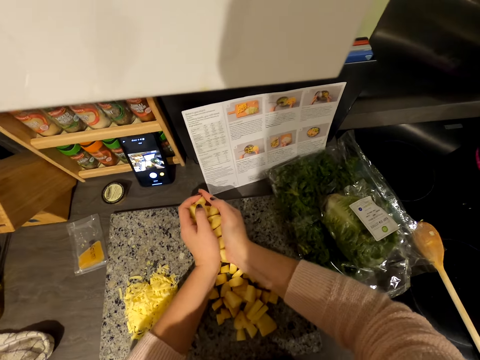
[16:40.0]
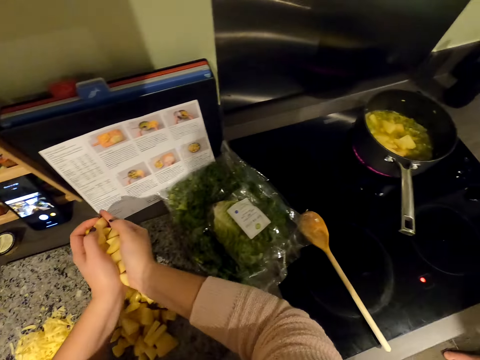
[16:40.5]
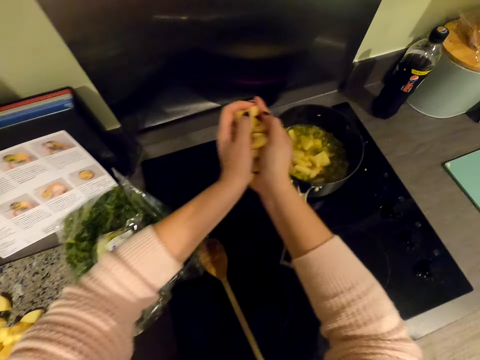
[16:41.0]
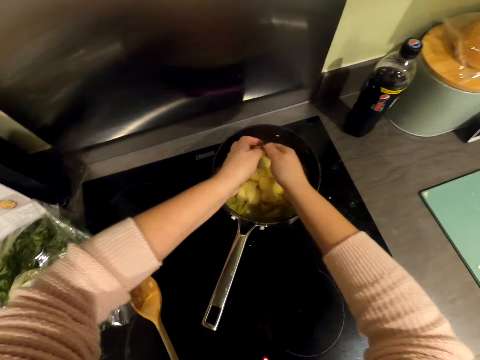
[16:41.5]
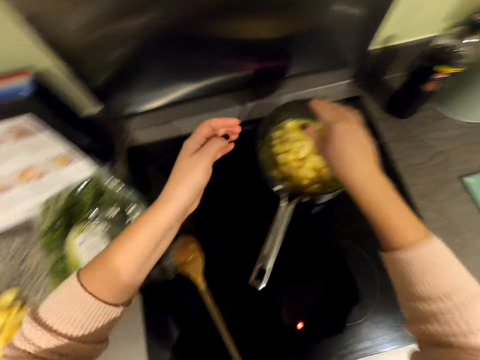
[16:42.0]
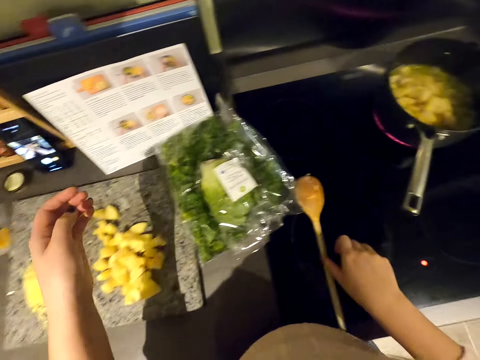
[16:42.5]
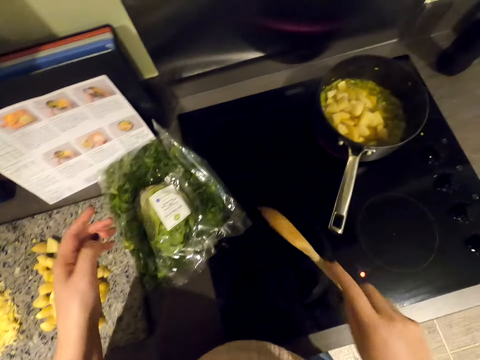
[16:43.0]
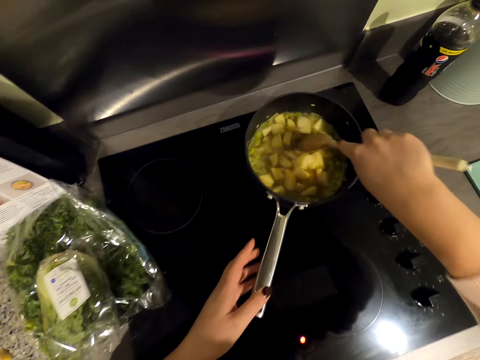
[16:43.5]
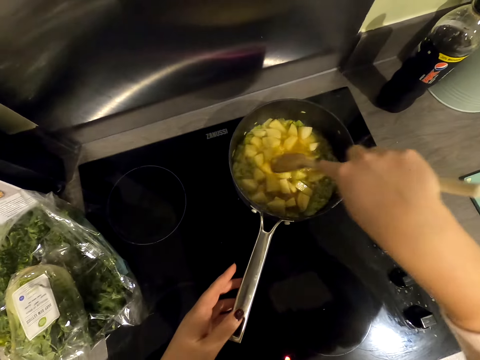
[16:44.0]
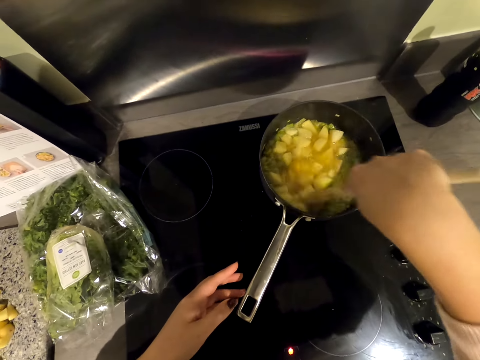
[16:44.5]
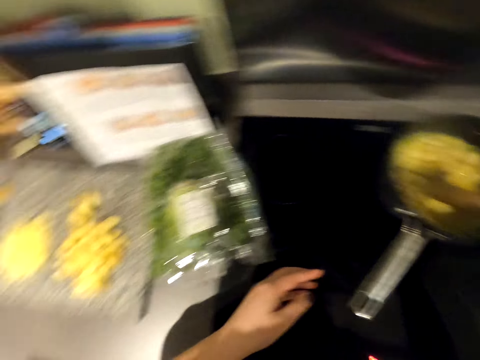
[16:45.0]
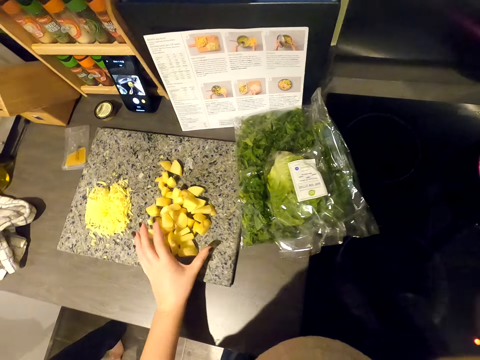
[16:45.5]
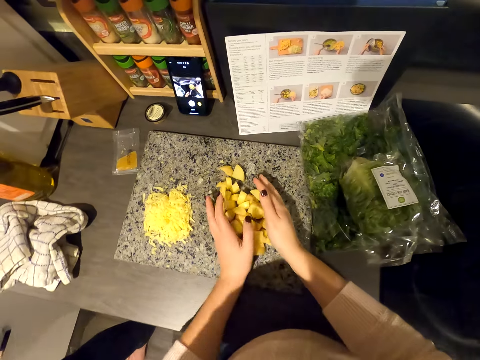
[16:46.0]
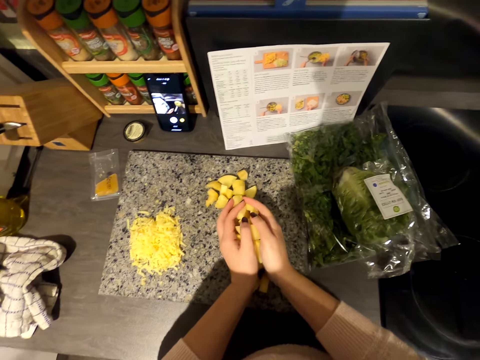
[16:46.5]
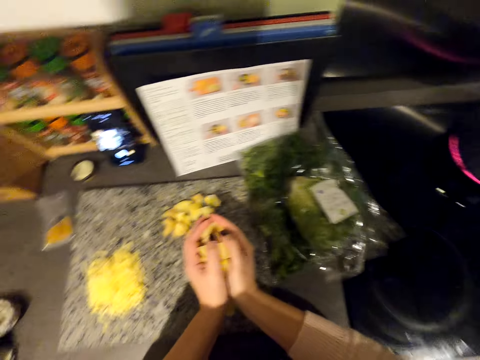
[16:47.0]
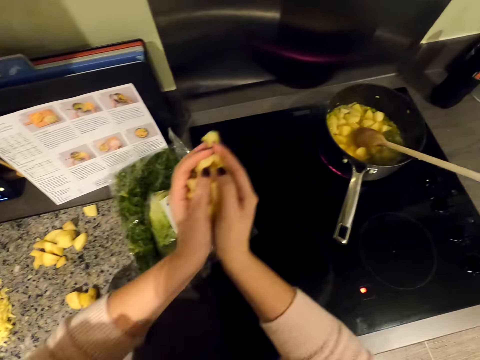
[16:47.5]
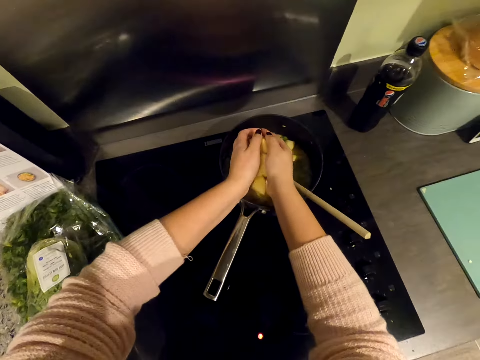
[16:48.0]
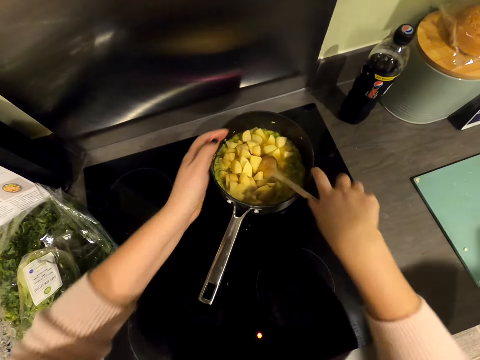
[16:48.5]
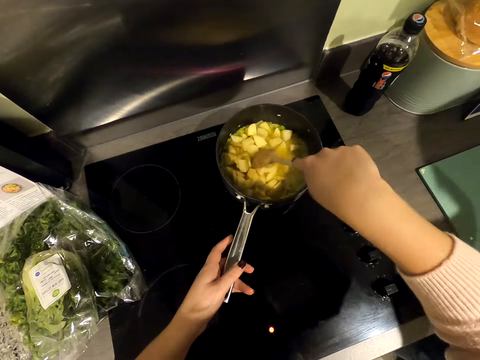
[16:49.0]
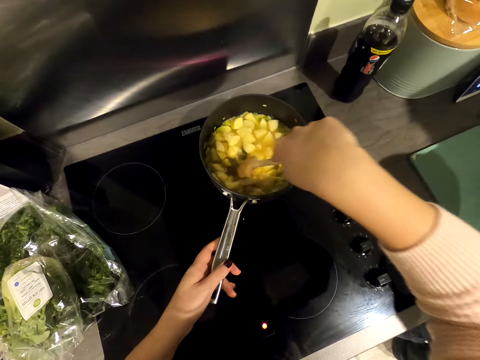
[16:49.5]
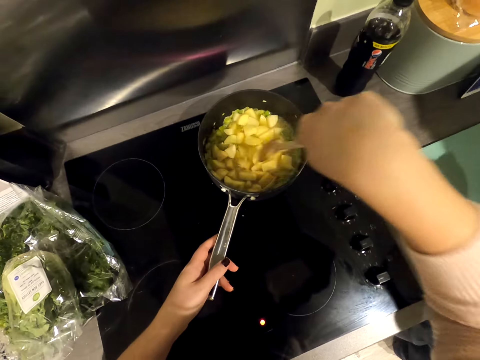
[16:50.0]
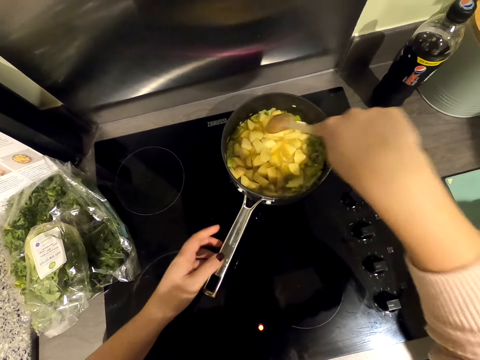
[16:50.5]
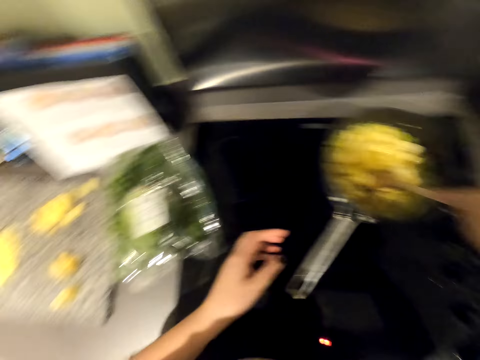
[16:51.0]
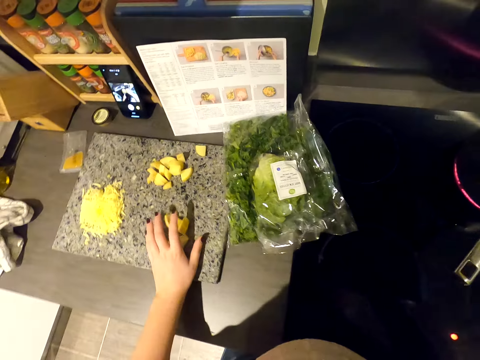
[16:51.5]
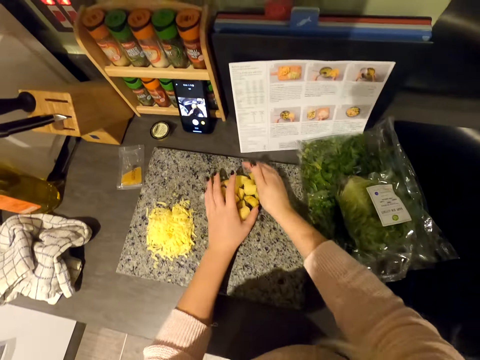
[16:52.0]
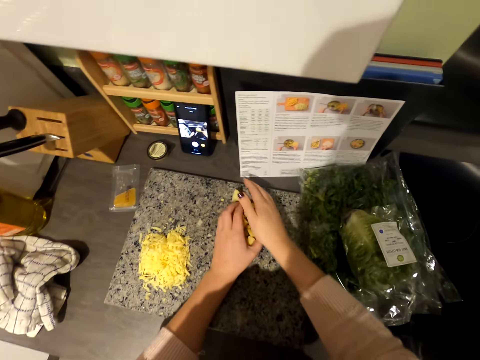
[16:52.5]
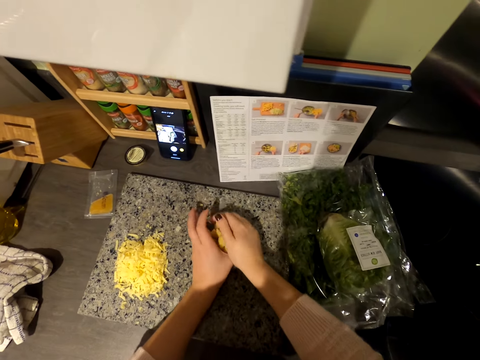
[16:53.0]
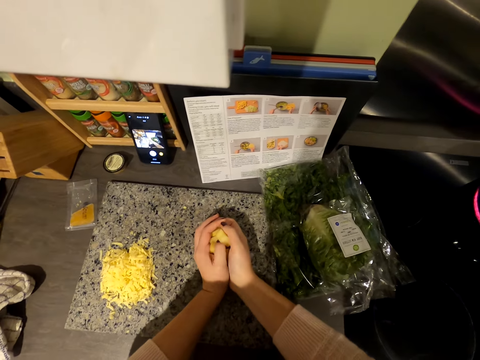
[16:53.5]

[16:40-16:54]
The camera wearer adds food stuff in the cooking pan. They pick up the cooking stick. They stir the food in the cooking pan. They scoop the food stuff on the chopping board. They put something in the cooking pot. They add the food stuff in the cooking pan. They stir the food in the cooking pan. They scoop the food stuff on the chopping board. They put something in the cooking pot.

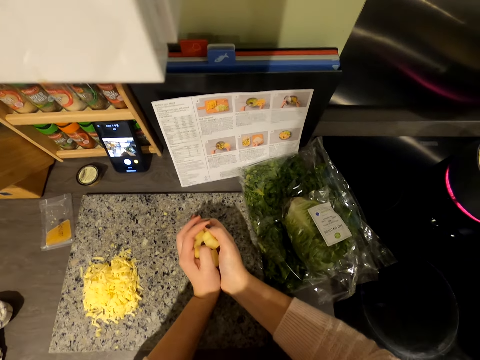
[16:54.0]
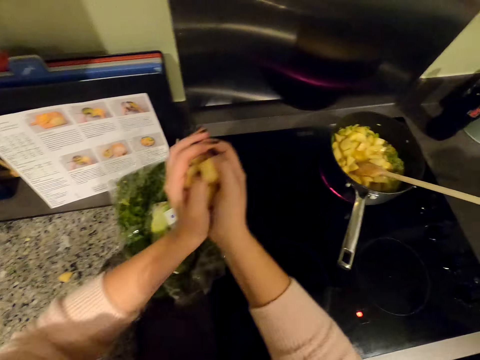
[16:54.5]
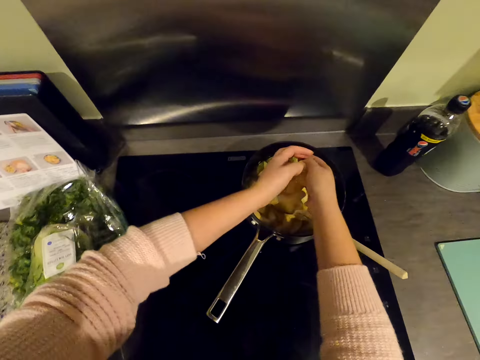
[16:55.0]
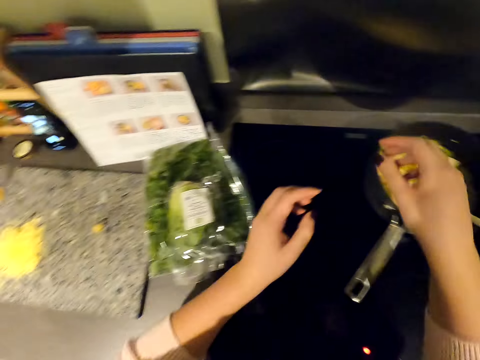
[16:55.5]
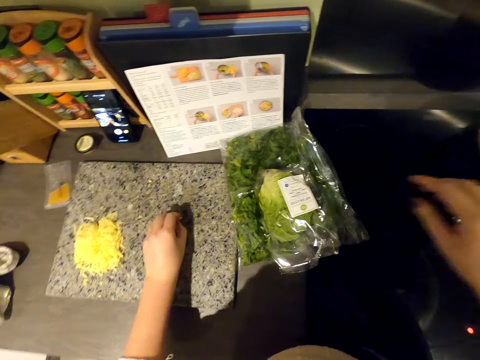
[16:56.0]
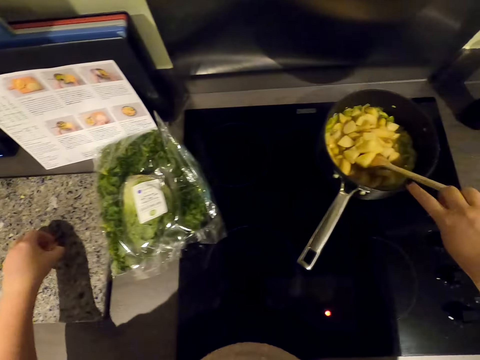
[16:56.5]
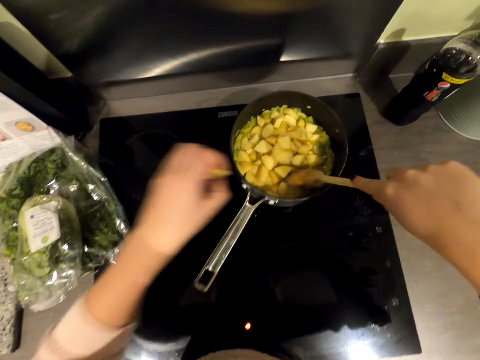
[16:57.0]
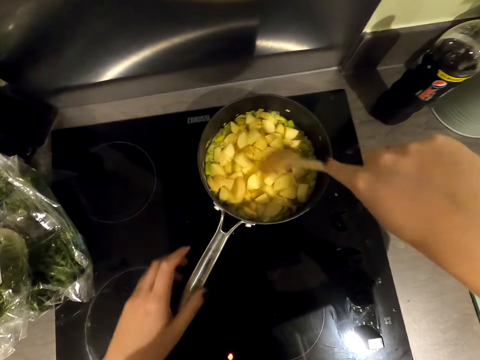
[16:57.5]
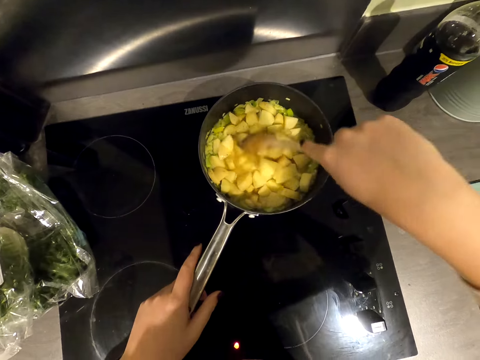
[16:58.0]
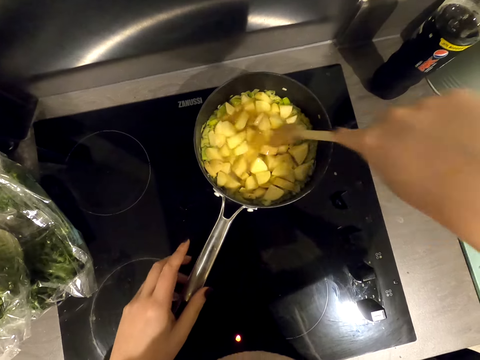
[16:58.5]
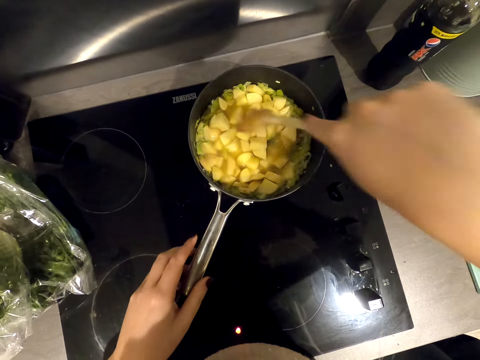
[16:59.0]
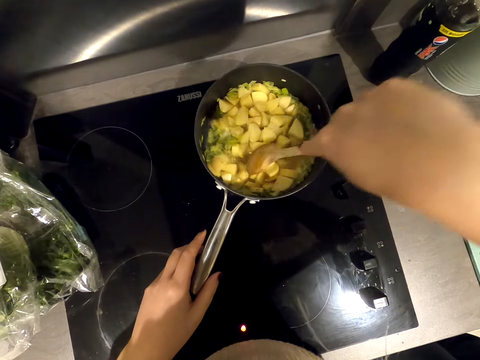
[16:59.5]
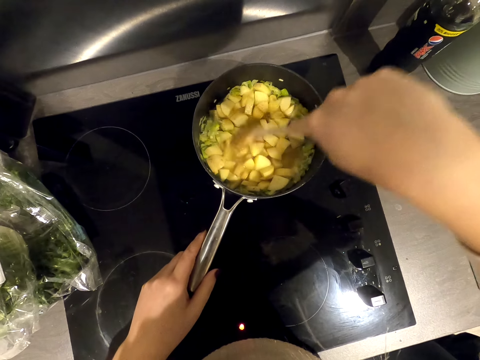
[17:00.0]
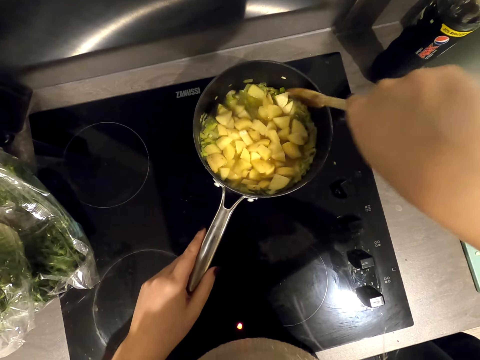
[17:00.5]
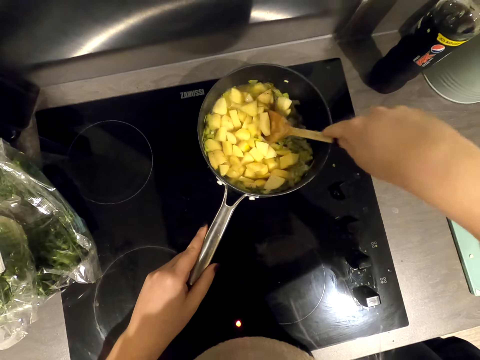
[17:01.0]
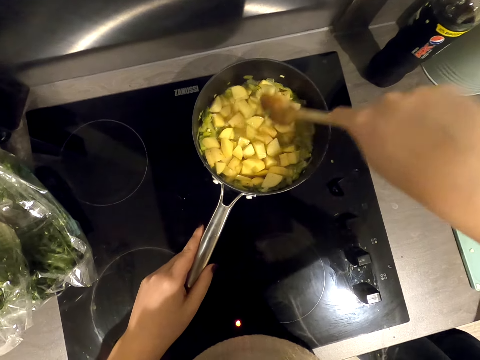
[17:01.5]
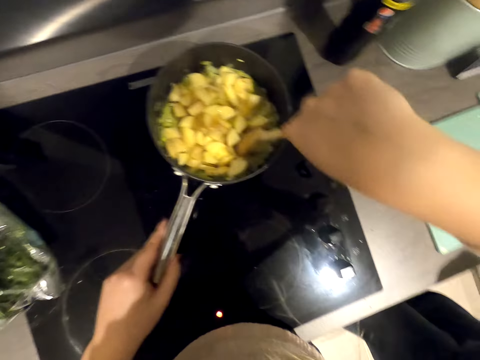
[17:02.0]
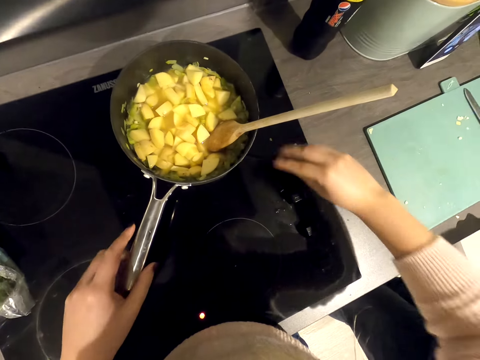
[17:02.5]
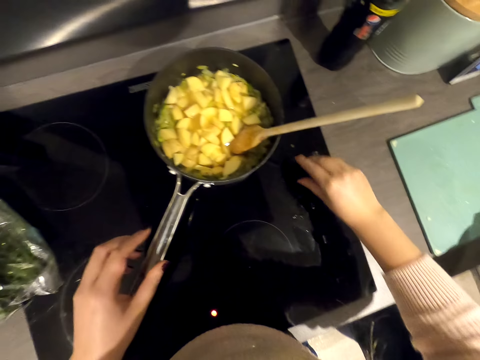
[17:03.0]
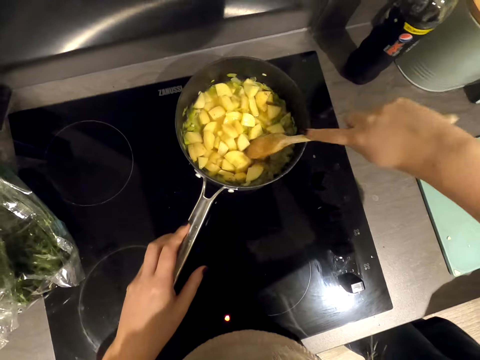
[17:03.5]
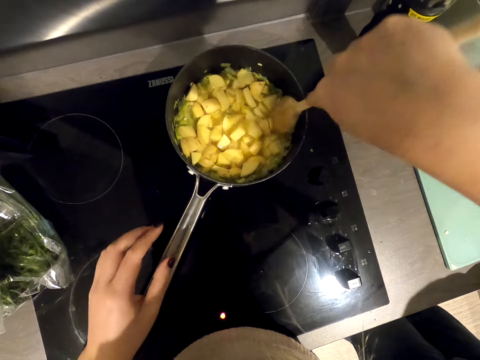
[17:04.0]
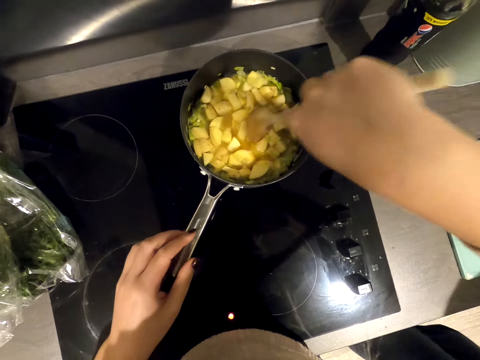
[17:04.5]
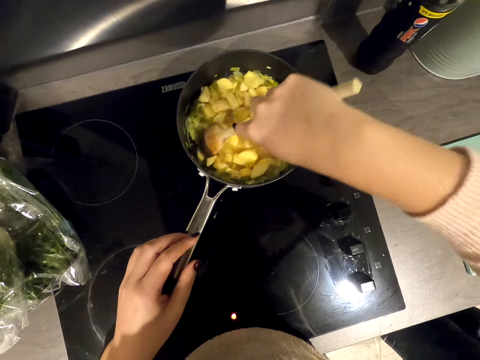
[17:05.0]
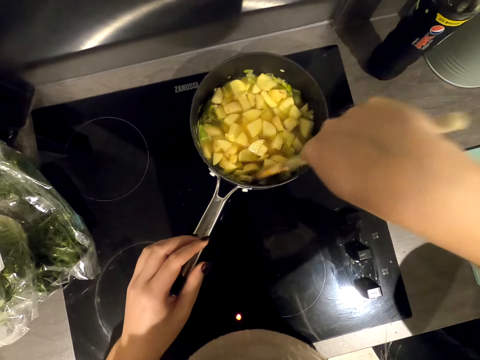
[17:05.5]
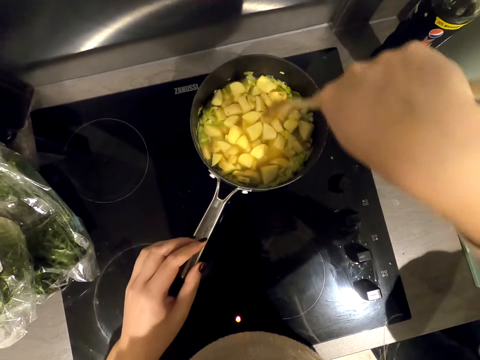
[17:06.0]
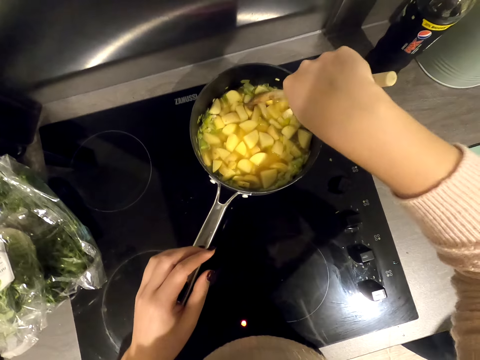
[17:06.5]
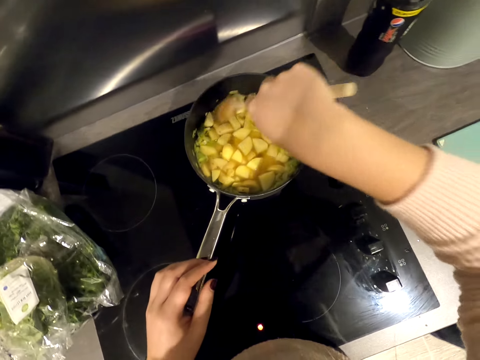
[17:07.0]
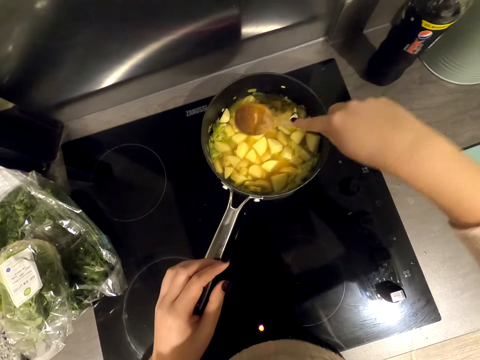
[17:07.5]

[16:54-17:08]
The camera wearer stirs the food in the cooking pan. They pick up a piece of potato on the chopping board. They throw it in the cooking pan. They stir the food in the cooking pan. They regulate the gas knob. They stir the food in the cooking pan.
